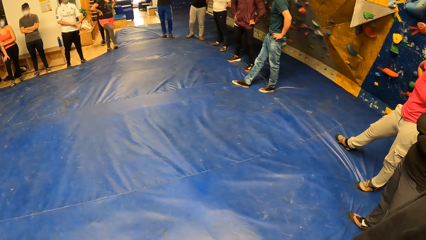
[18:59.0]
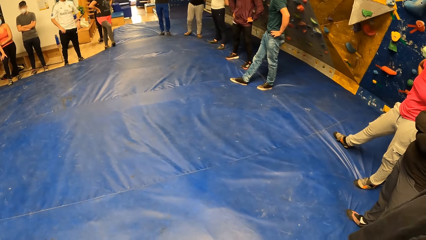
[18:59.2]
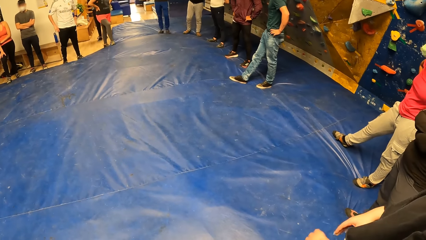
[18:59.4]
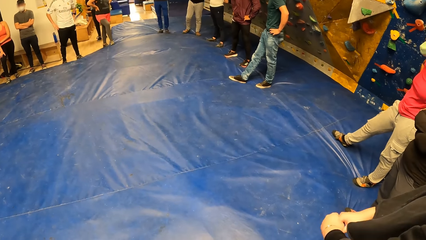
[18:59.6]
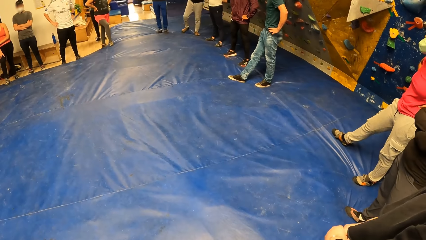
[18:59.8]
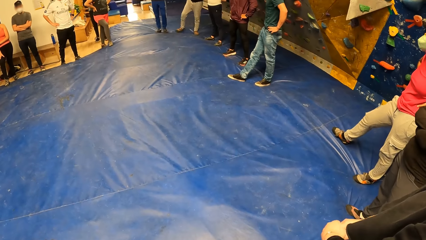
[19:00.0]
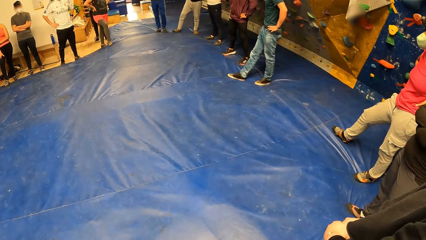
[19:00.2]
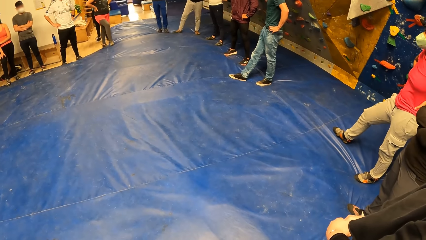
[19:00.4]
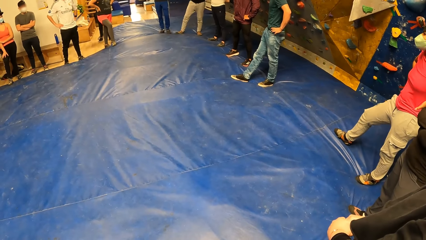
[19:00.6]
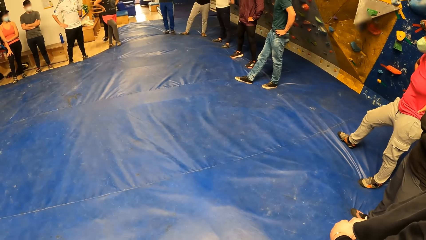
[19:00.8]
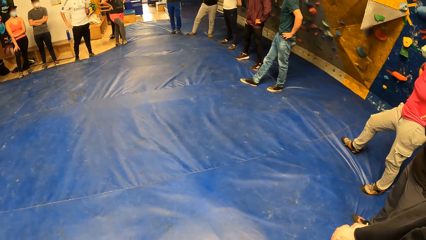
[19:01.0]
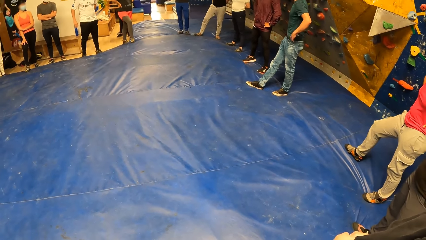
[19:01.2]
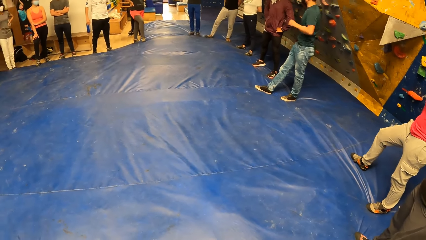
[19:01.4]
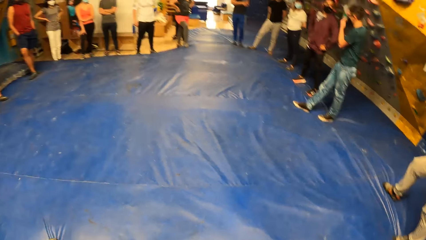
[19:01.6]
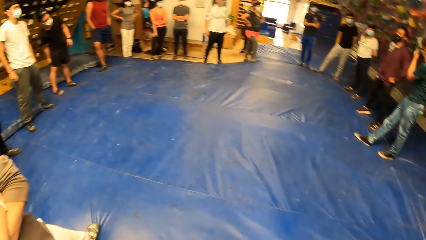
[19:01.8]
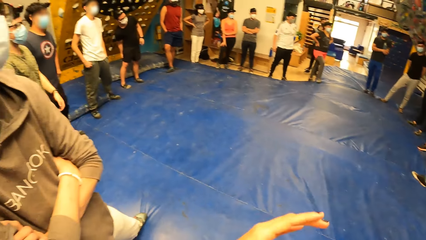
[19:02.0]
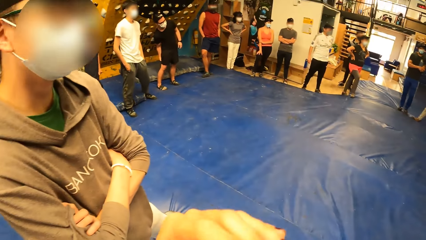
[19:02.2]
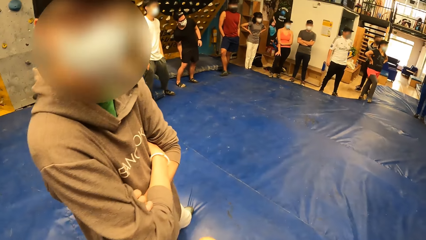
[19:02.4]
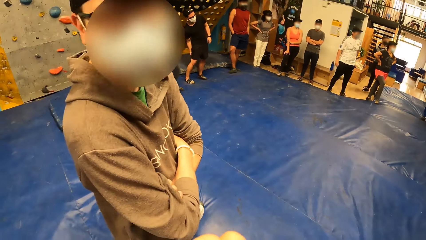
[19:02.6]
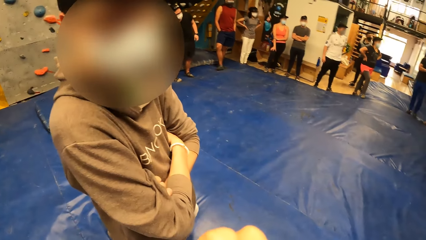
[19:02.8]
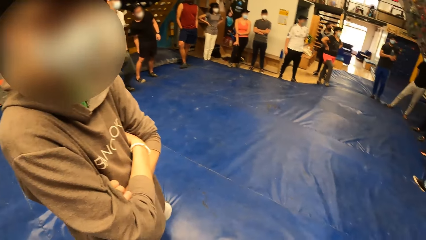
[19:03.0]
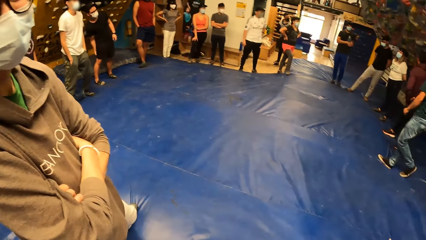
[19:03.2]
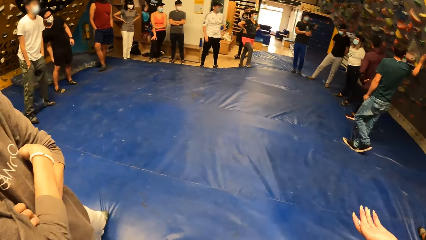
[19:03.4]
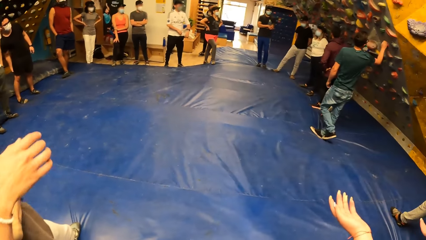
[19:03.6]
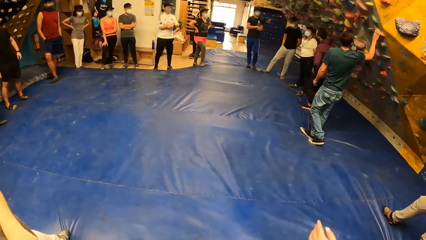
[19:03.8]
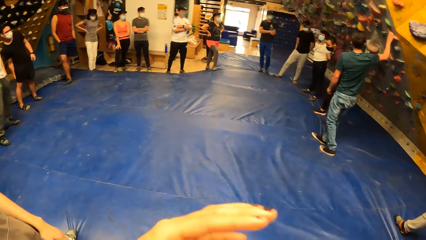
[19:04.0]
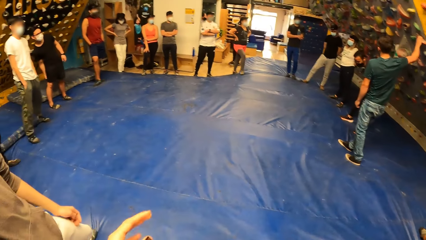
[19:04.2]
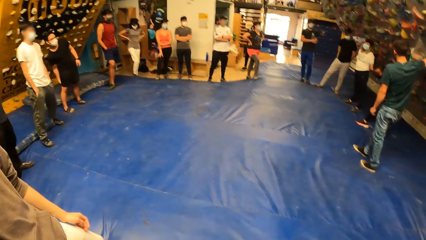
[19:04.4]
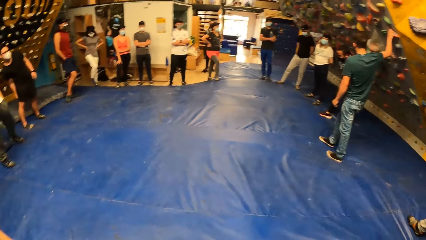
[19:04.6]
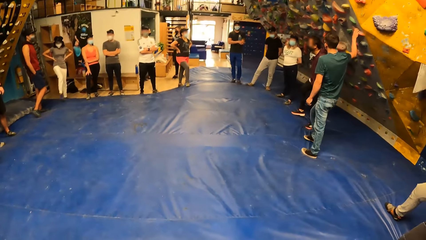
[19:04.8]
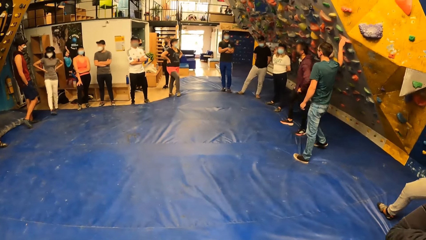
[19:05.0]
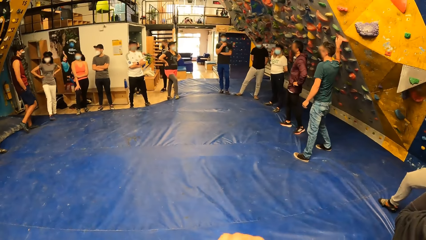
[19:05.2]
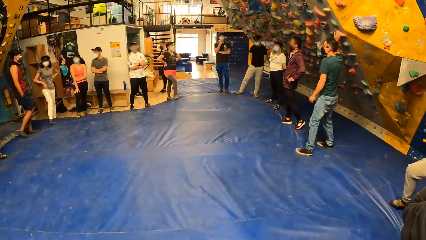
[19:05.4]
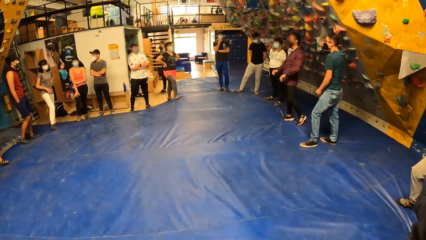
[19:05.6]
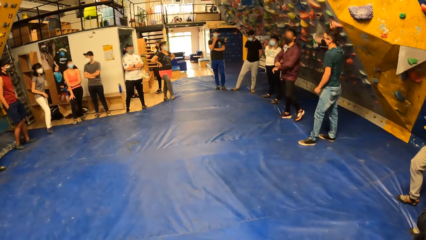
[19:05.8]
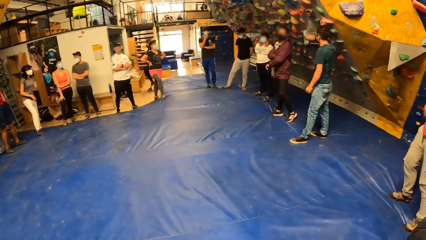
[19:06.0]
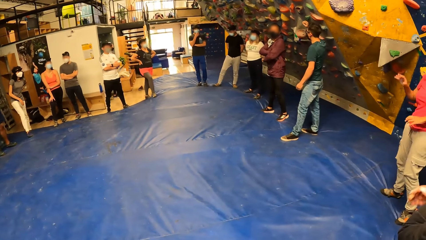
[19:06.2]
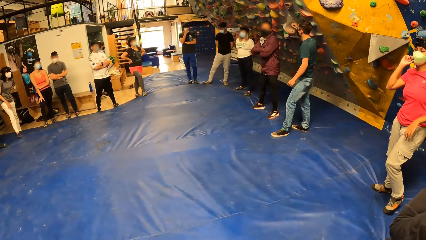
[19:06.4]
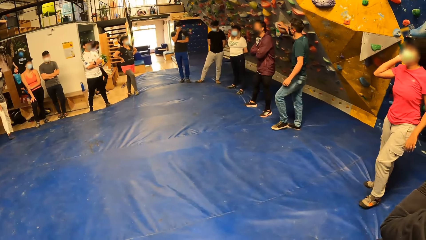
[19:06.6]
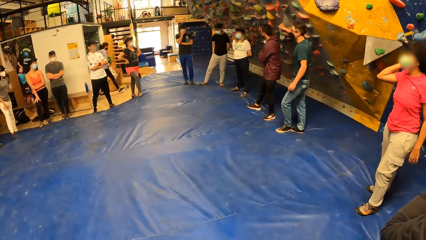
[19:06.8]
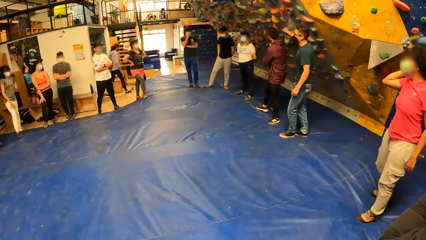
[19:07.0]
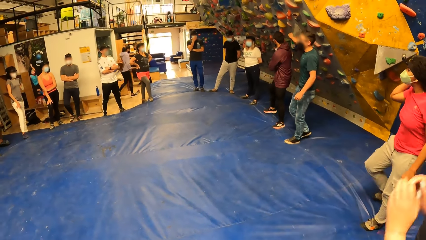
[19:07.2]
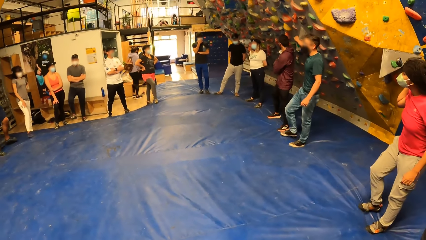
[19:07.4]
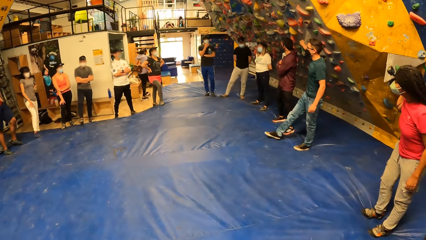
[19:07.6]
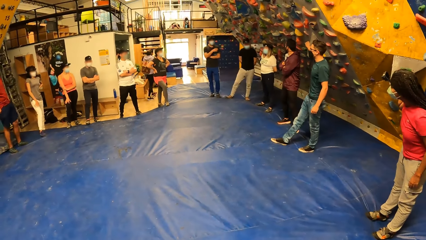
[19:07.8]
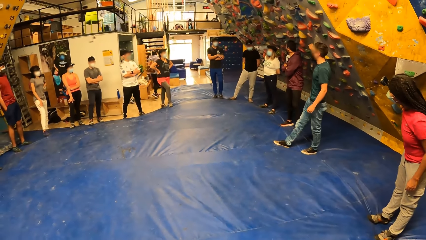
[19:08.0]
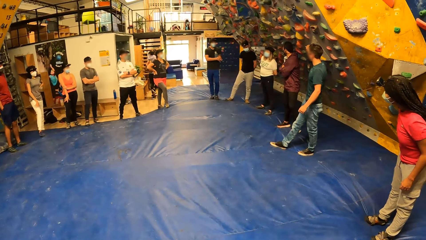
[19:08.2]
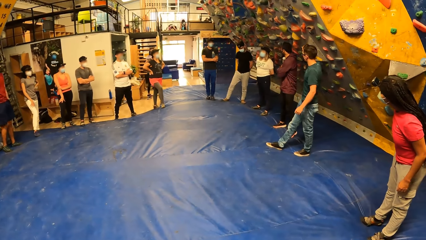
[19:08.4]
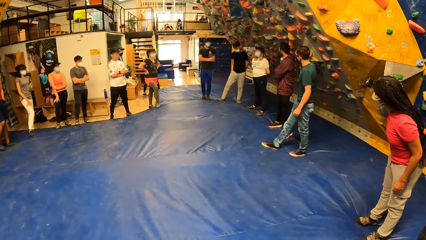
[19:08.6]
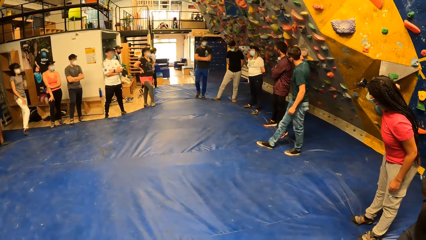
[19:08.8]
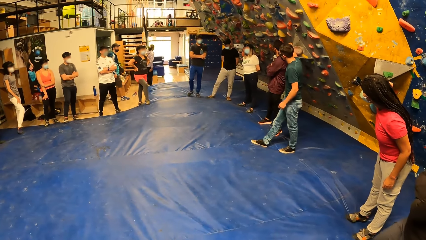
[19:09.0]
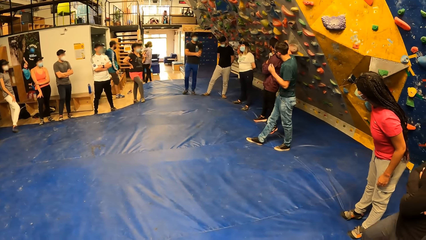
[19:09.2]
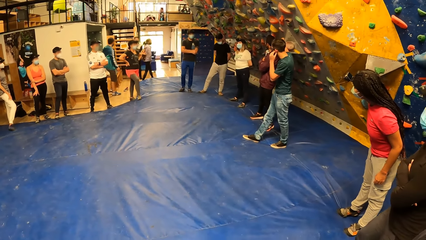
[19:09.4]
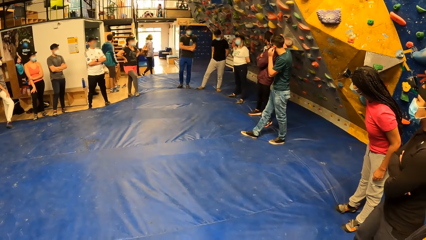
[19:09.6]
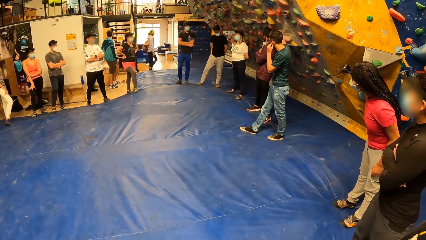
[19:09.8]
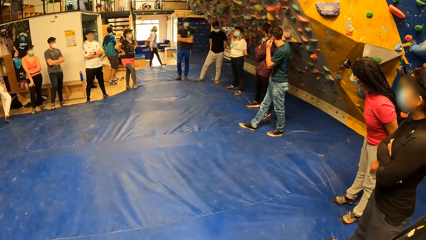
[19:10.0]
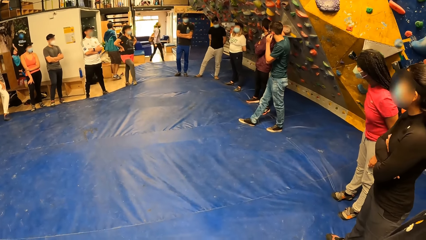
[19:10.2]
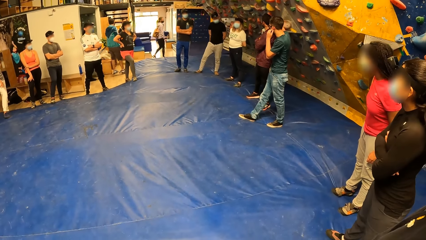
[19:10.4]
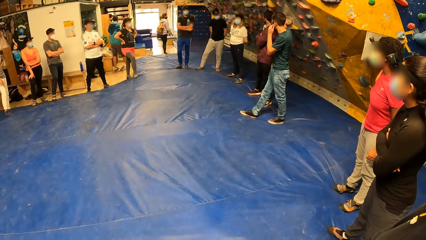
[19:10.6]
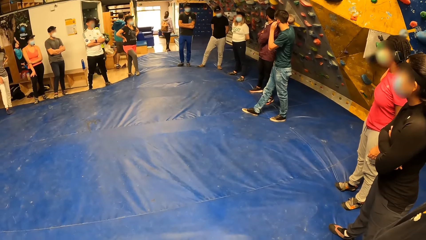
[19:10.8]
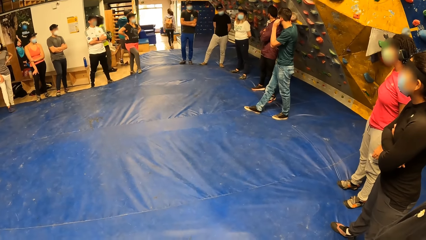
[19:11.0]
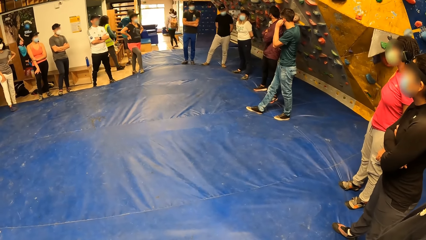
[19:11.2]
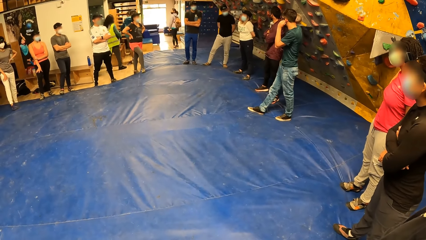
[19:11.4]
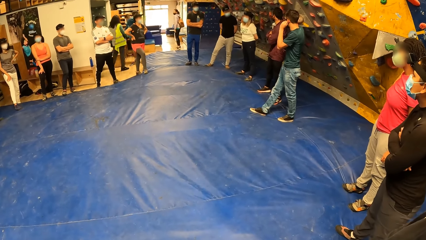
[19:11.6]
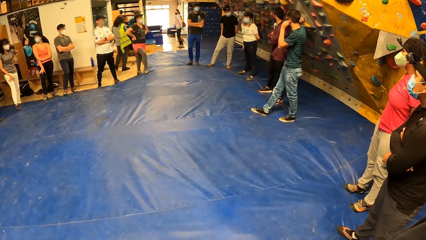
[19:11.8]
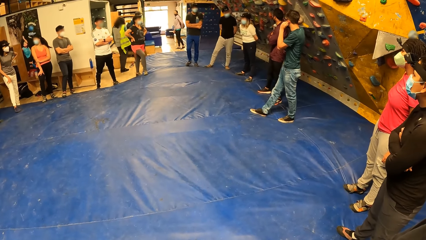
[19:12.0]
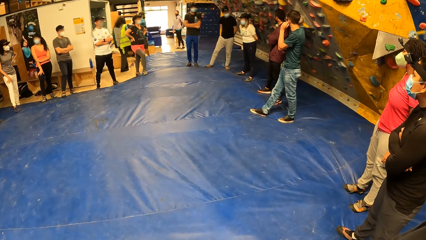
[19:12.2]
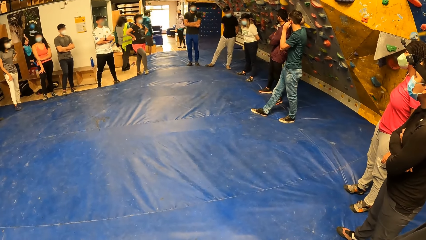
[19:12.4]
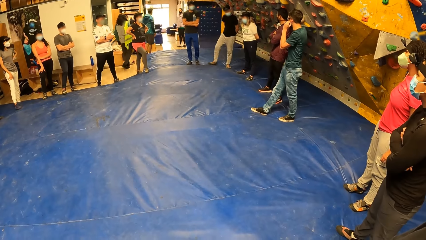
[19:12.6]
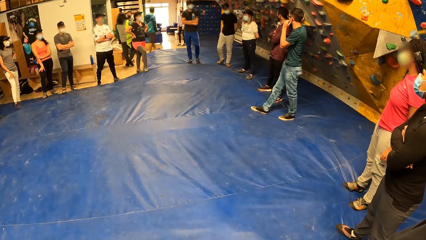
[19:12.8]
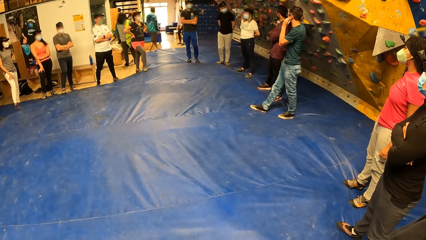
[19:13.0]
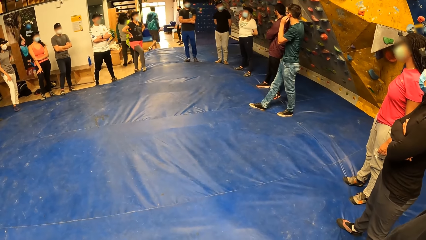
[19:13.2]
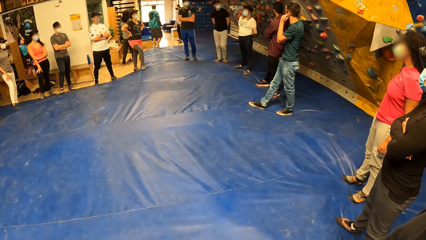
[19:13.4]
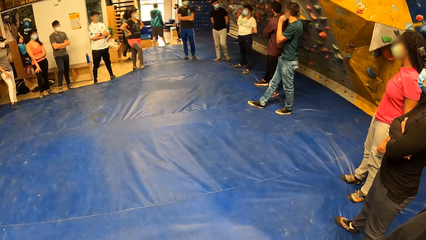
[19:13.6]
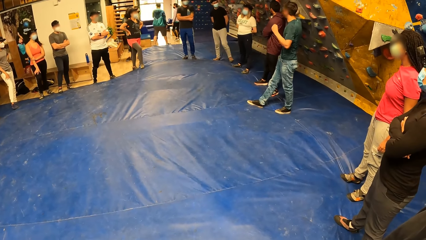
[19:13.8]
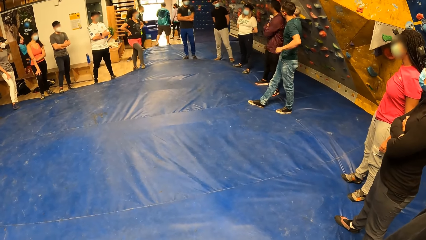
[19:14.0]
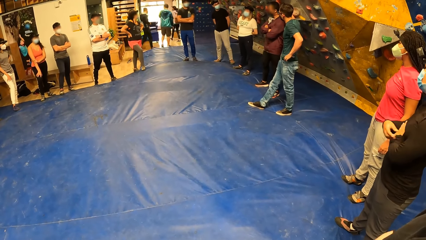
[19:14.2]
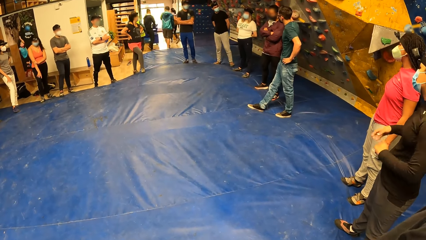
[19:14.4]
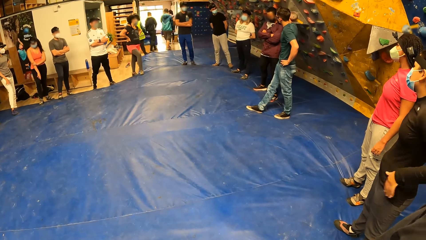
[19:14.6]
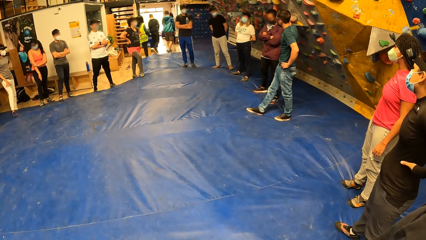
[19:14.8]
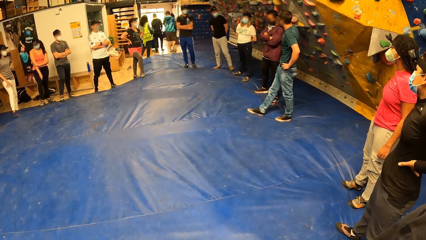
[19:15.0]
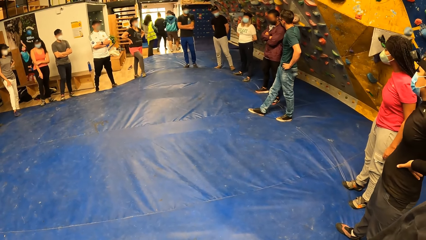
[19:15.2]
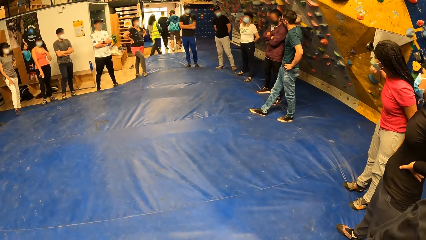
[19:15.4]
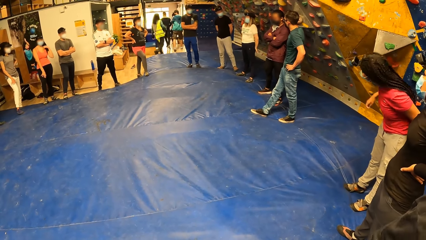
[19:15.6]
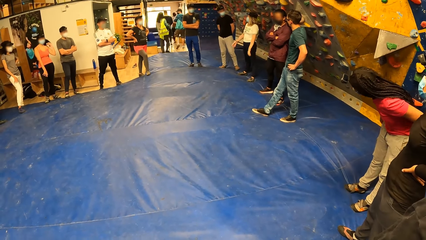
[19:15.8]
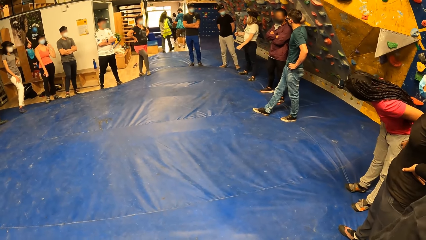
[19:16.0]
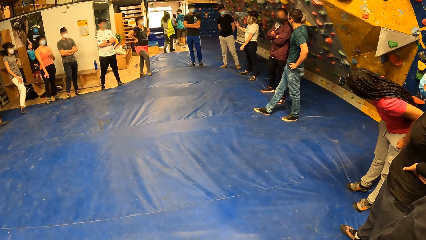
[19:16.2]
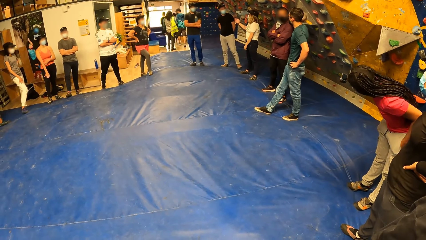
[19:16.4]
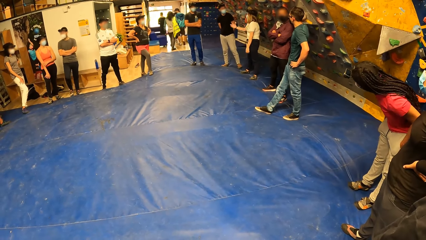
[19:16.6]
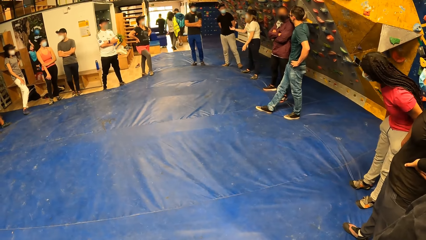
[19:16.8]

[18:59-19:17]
A woman puts her hands together. The camera wearer touches her nose with her left hand. She interacts with a man. The woman stretches both hands. The woman drops both hands down. Another woman places both hands on her waist.
